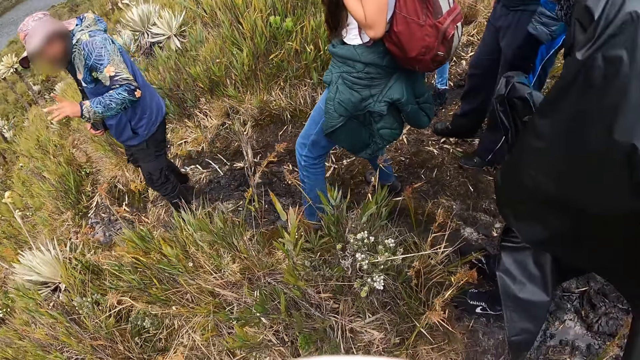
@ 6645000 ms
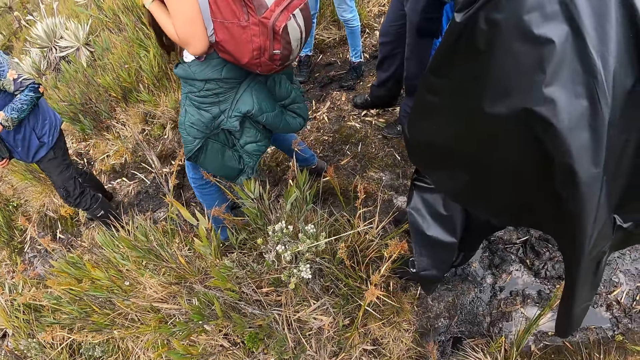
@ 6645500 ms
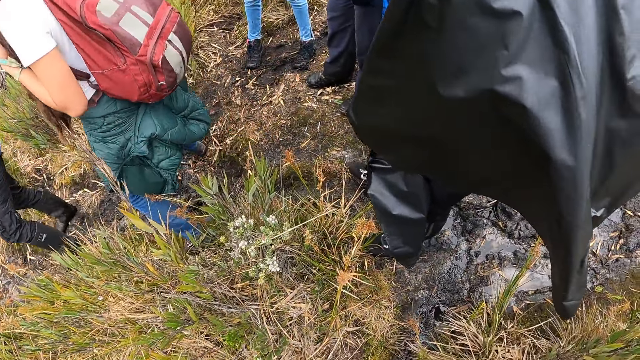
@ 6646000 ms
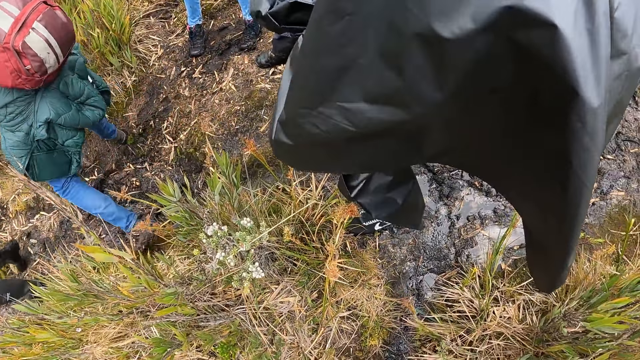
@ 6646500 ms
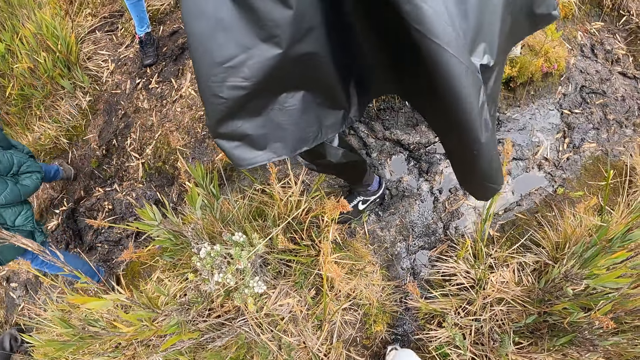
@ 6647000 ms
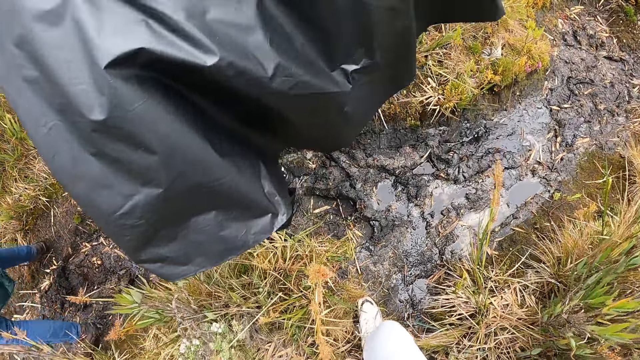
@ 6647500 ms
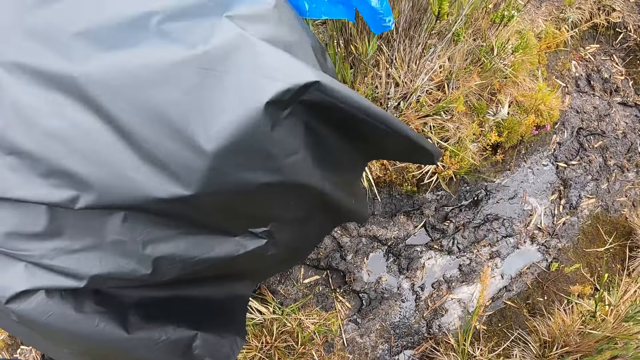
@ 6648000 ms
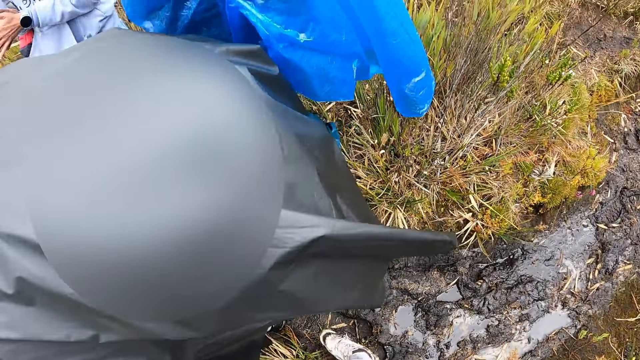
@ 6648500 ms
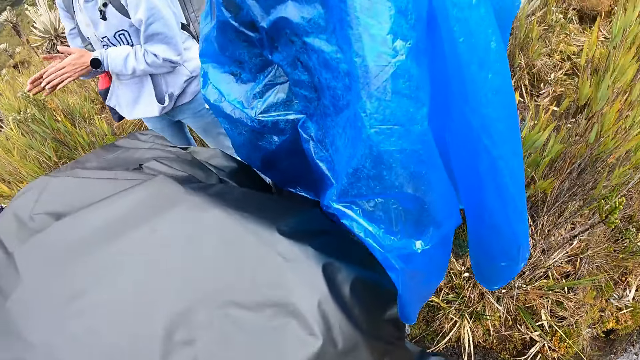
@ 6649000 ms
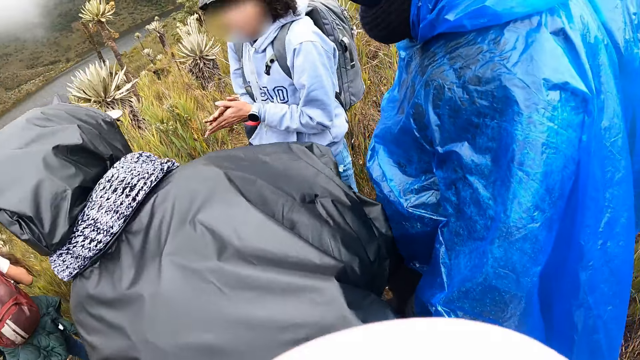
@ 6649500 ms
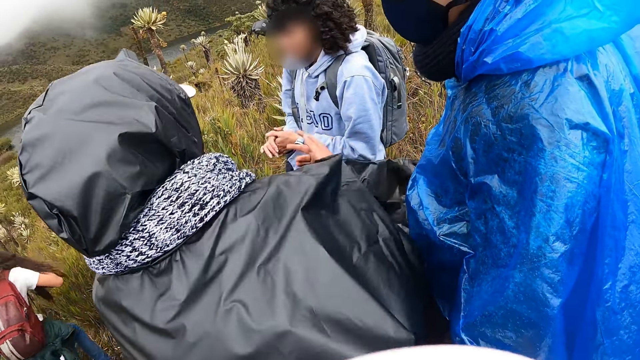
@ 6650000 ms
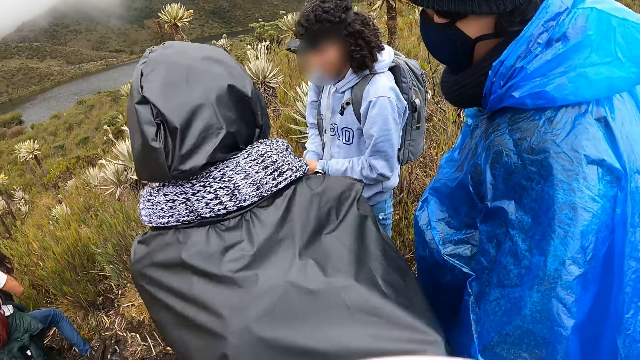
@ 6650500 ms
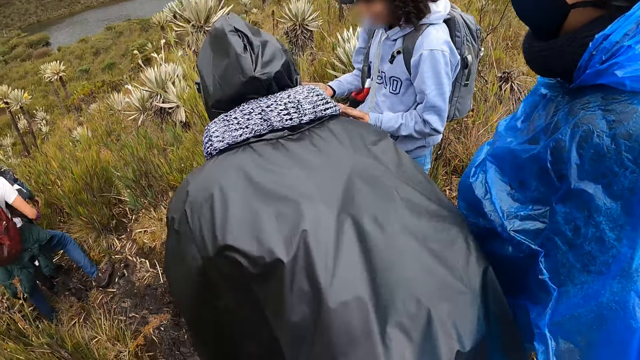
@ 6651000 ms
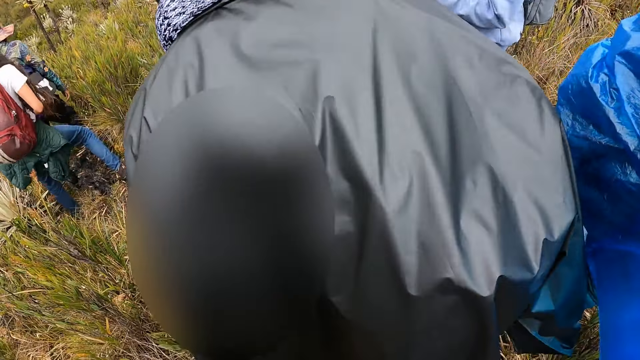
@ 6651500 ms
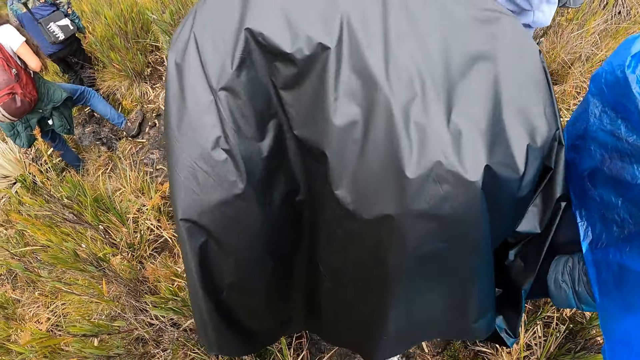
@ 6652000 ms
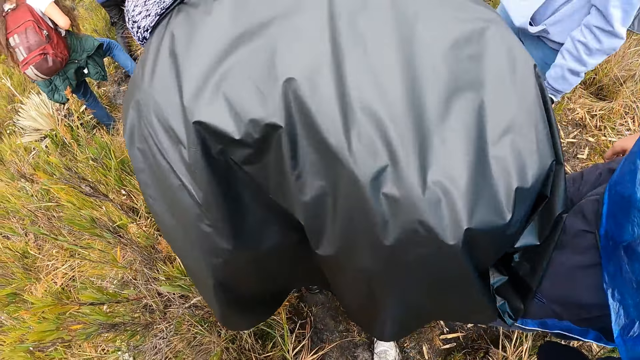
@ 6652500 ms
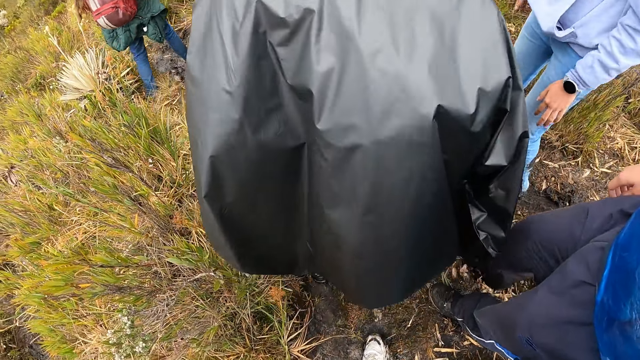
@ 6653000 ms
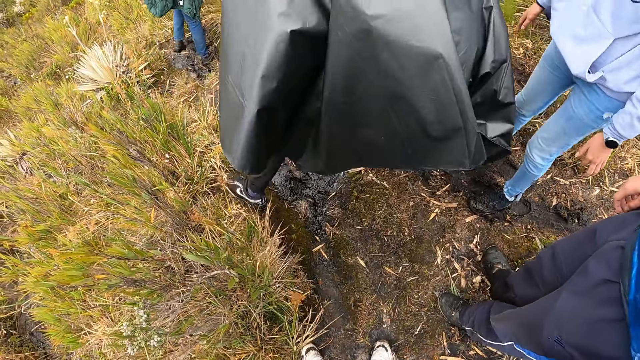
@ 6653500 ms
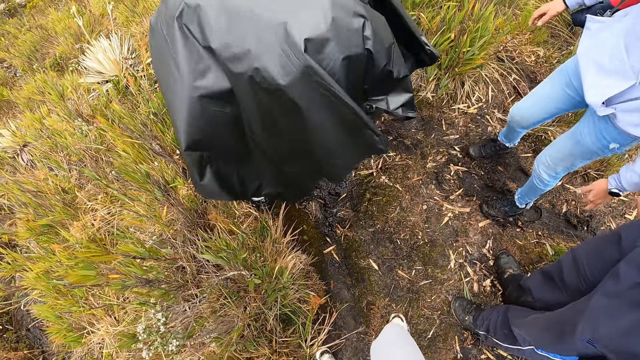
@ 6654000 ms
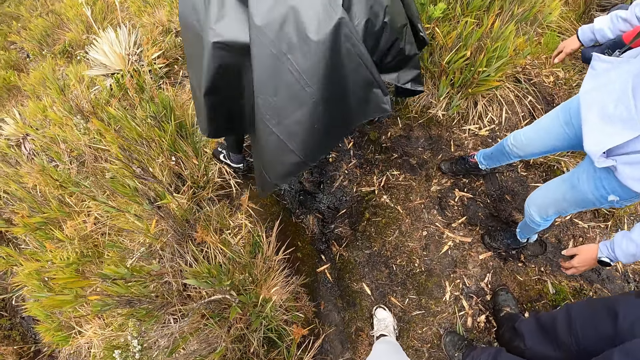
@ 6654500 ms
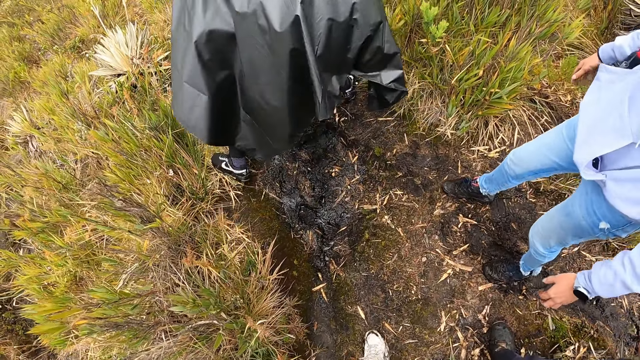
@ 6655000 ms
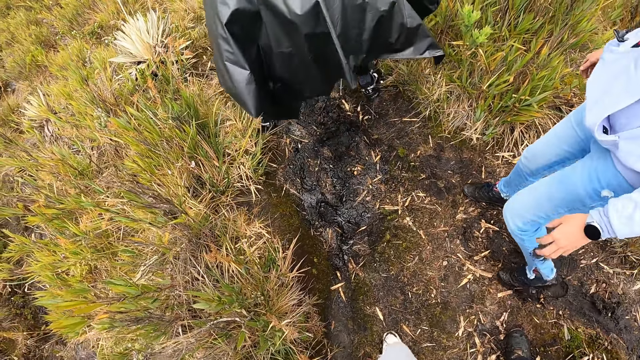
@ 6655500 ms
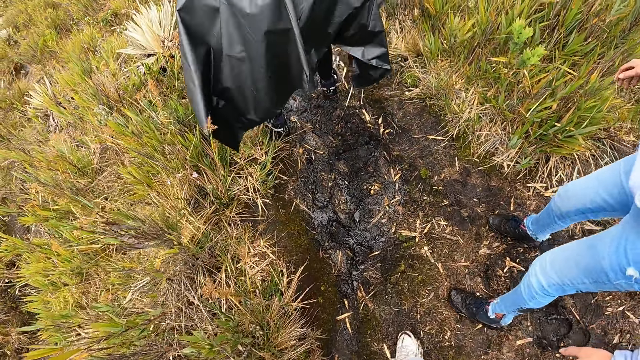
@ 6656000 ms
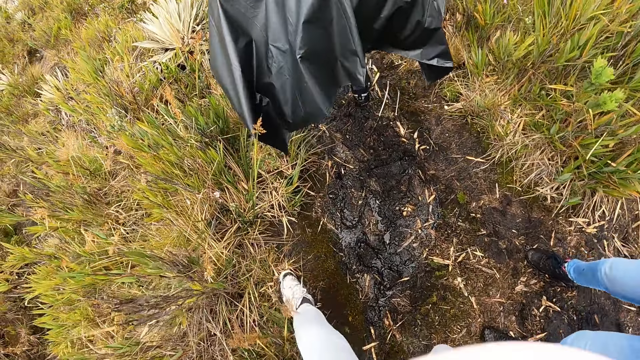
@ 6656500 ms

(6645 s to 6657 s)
The camera wearer walks on the trail.

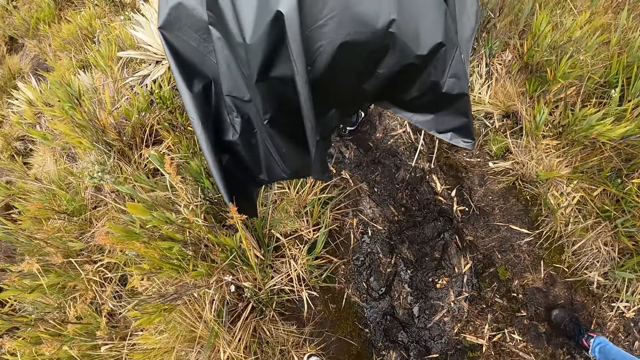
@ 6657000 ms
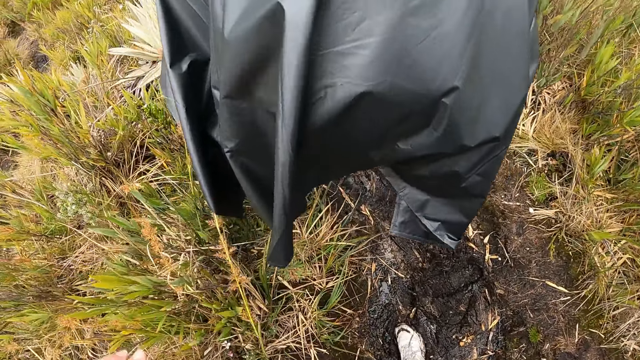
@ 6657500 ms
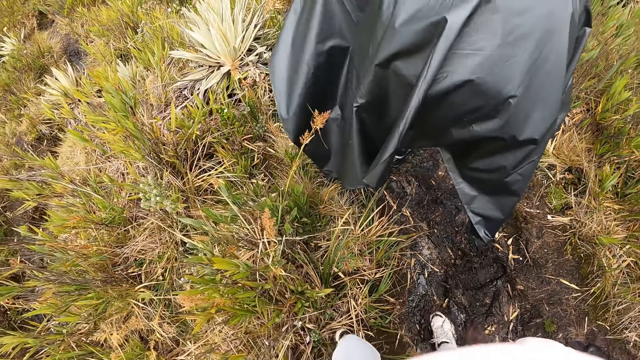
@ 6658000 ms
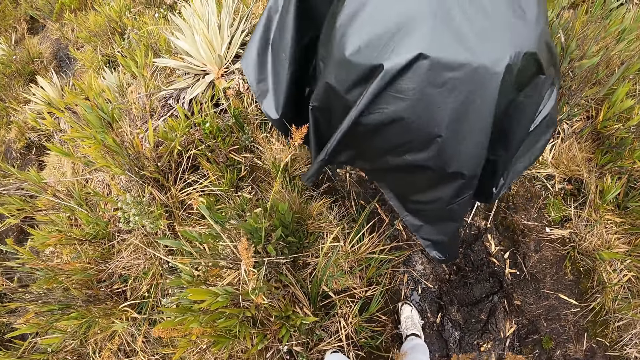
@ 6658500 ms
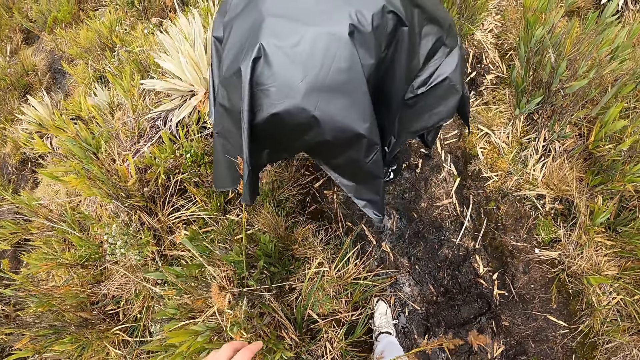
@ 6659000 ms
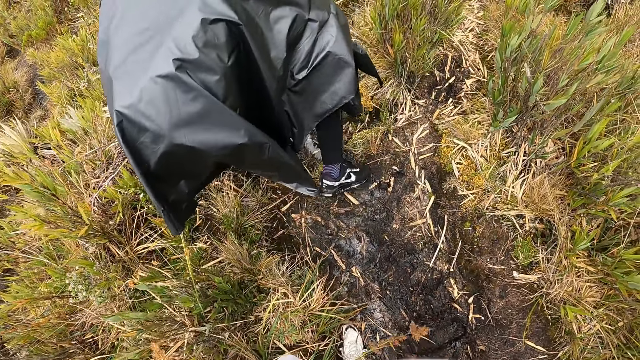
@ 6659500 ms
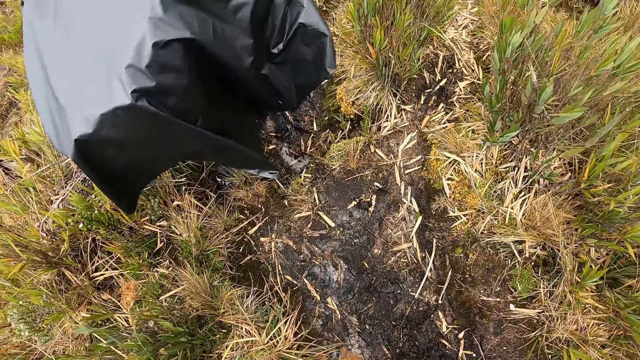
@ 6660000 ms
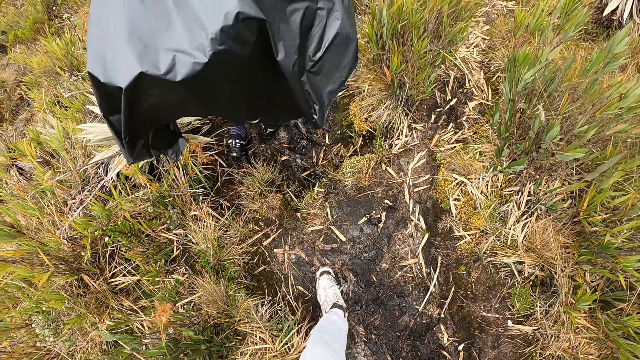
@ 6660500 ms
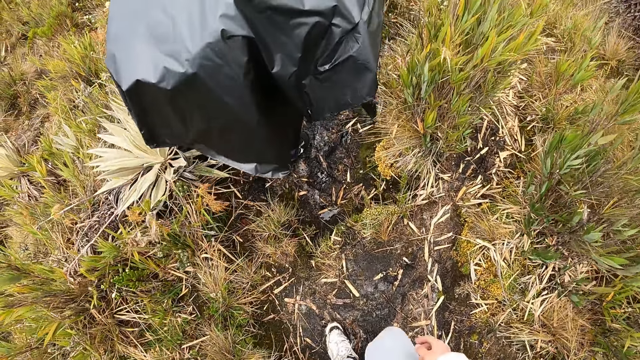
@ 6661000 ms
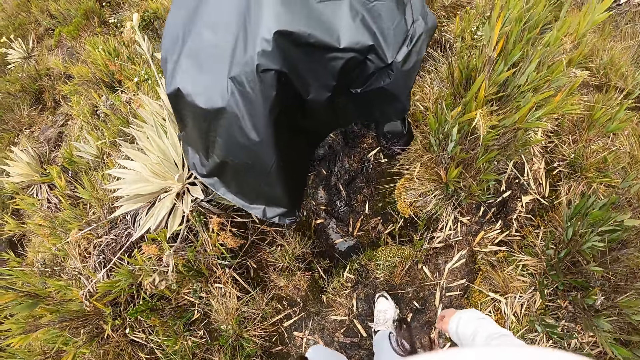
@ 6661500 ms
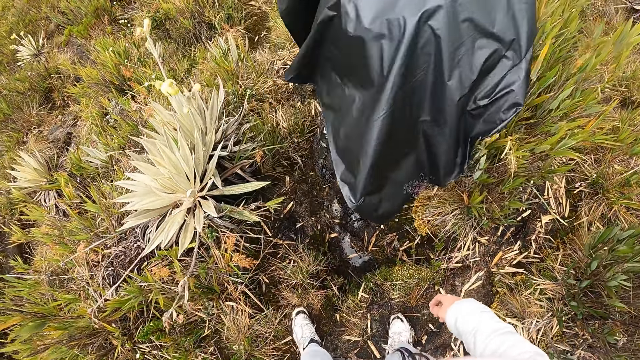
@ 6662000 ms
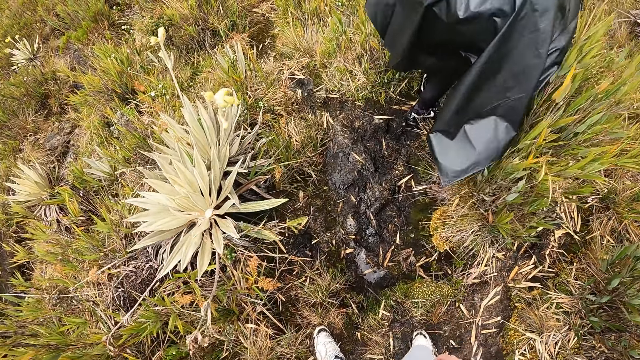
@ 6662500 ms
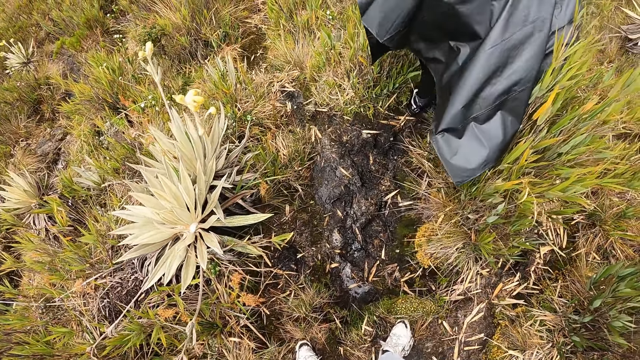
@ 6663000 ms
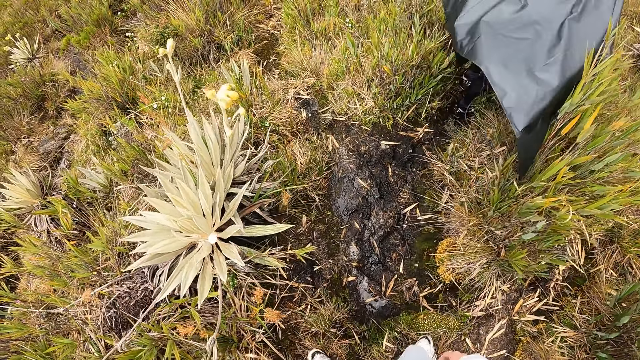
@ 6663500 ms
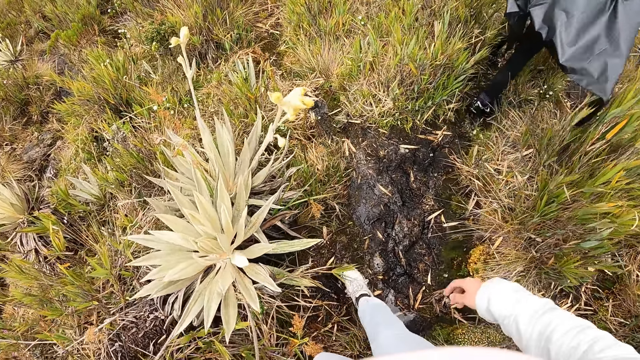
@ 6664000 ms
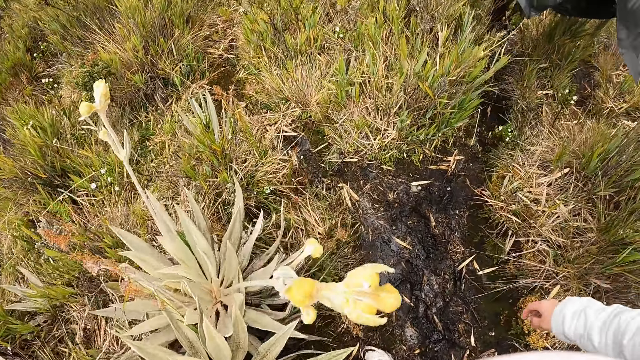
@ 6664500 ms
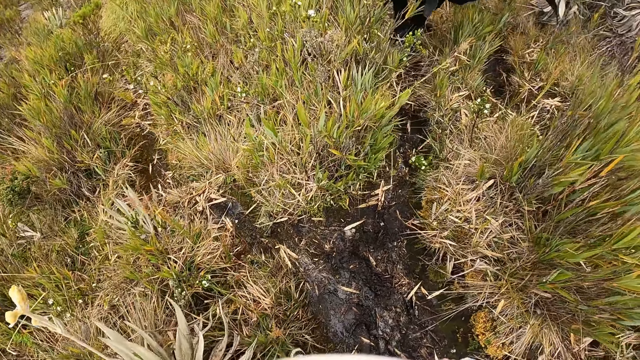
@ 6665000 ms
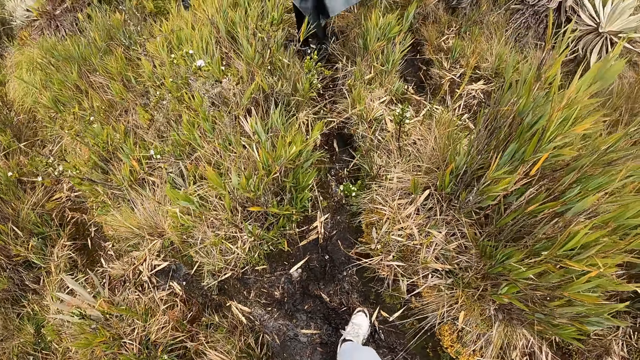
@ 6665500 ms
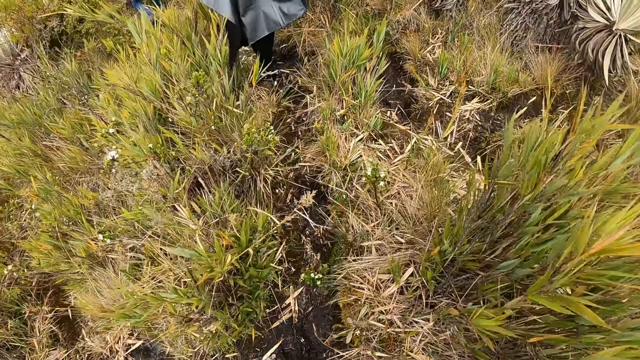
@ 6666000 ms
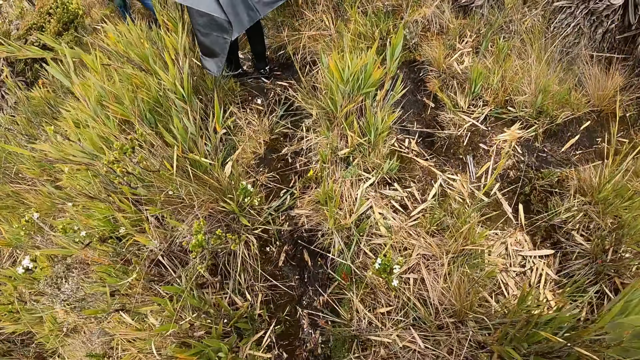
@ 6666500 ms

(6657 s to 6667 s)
The camera wearer touches the grass.
